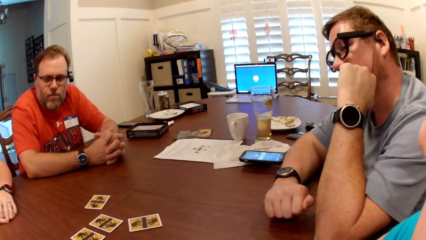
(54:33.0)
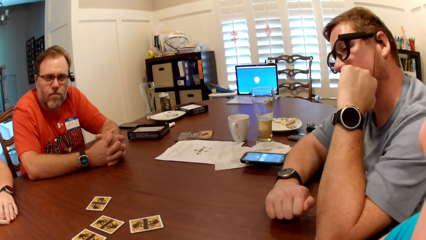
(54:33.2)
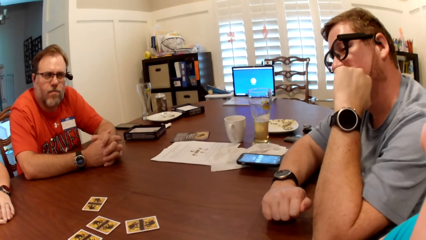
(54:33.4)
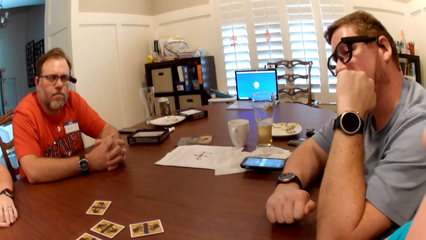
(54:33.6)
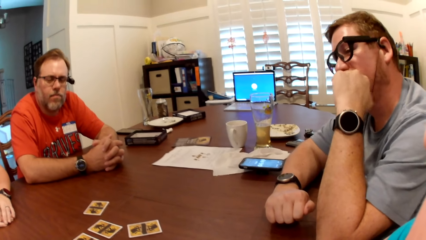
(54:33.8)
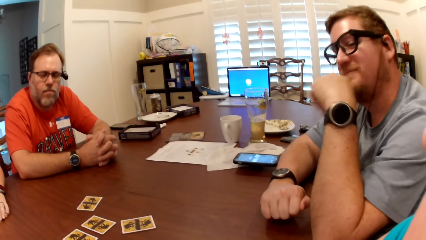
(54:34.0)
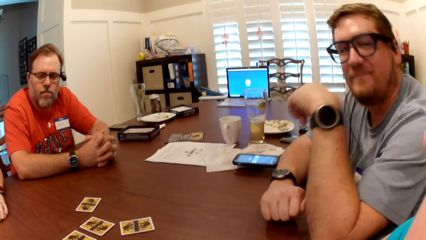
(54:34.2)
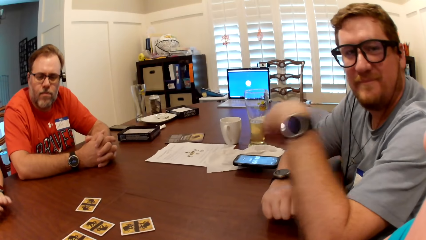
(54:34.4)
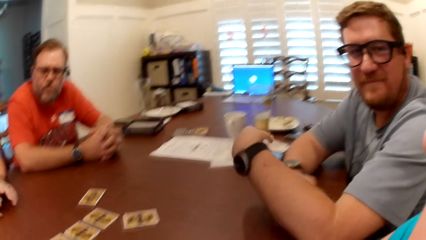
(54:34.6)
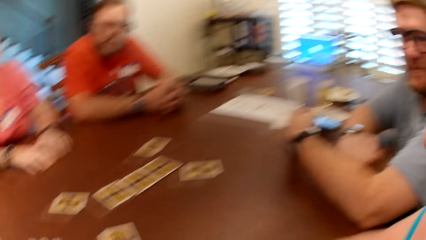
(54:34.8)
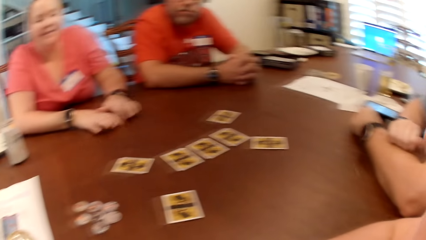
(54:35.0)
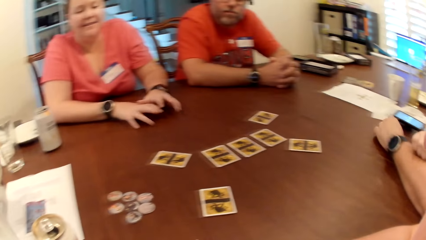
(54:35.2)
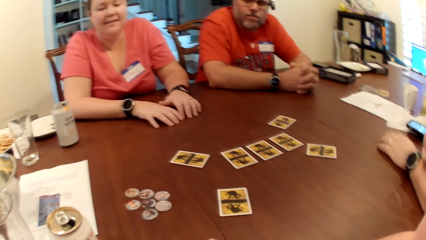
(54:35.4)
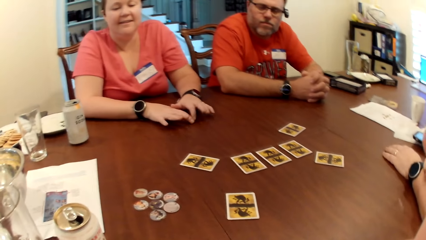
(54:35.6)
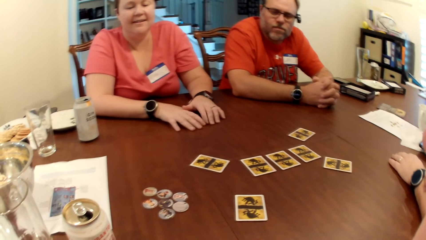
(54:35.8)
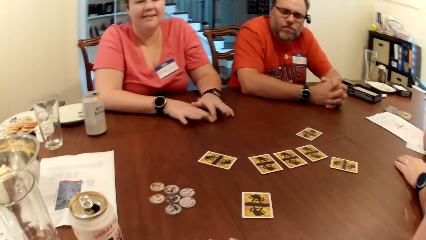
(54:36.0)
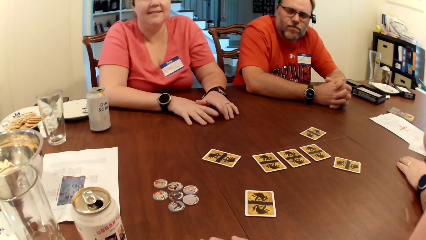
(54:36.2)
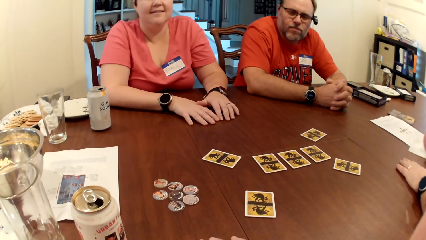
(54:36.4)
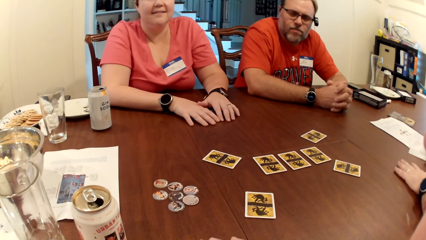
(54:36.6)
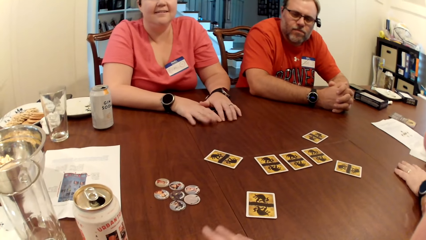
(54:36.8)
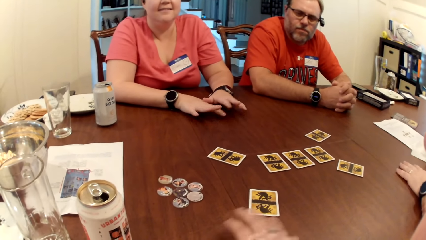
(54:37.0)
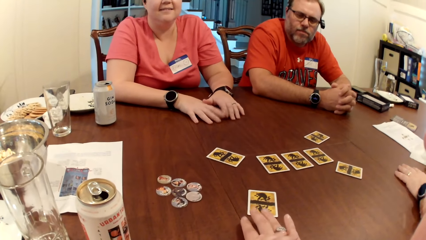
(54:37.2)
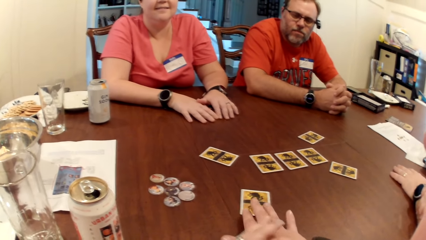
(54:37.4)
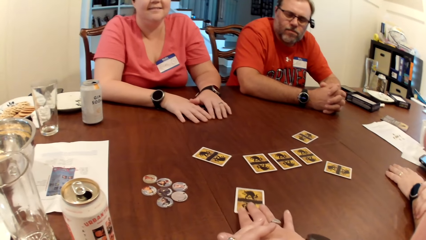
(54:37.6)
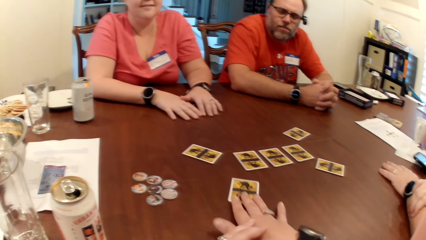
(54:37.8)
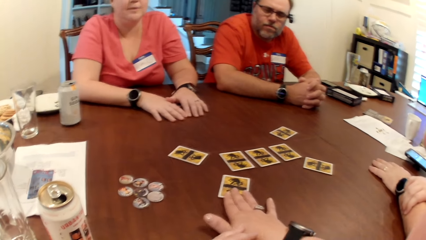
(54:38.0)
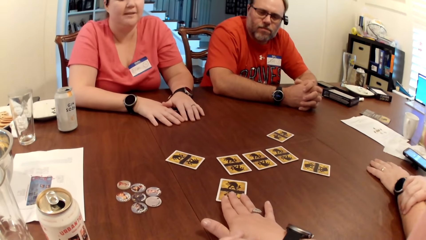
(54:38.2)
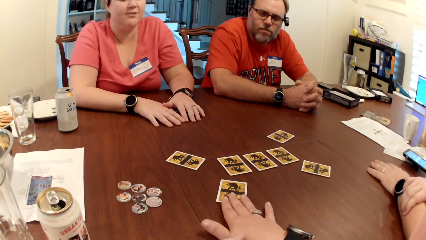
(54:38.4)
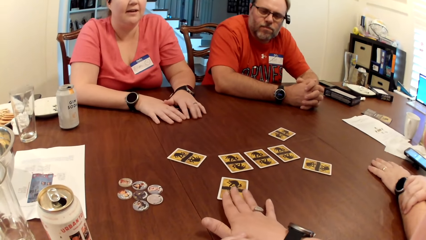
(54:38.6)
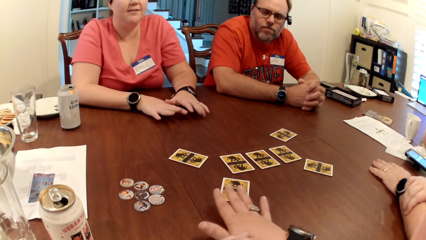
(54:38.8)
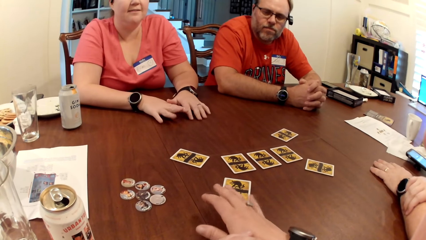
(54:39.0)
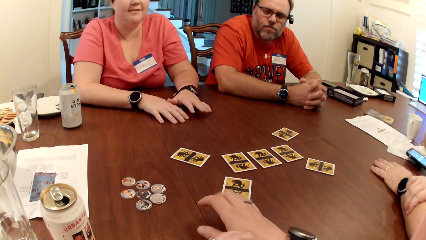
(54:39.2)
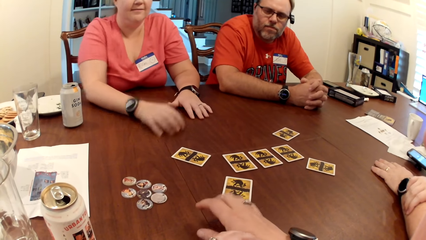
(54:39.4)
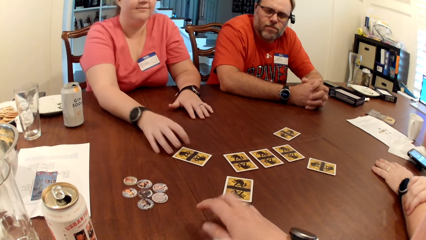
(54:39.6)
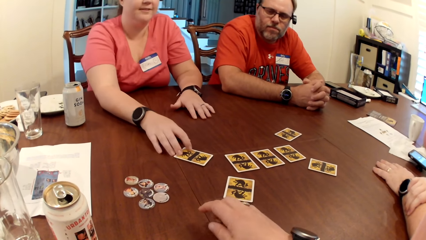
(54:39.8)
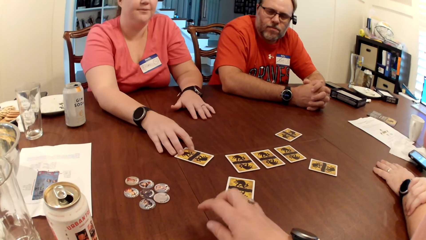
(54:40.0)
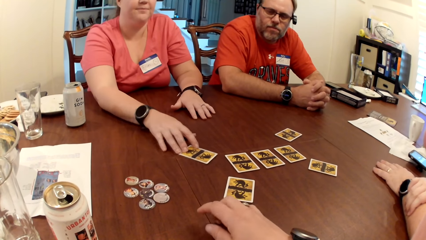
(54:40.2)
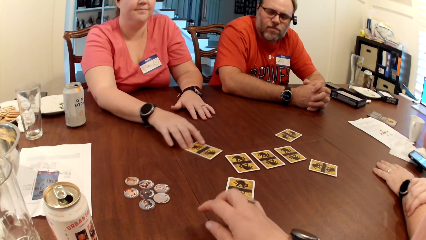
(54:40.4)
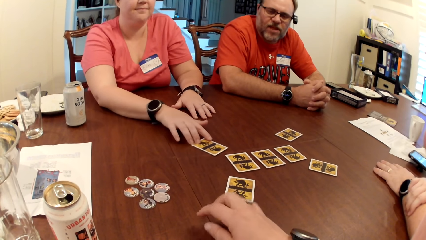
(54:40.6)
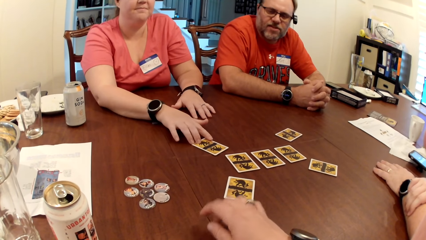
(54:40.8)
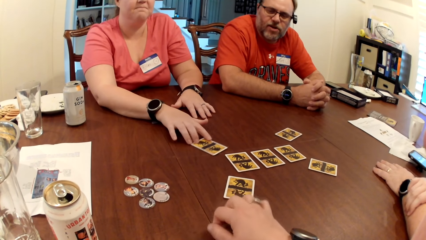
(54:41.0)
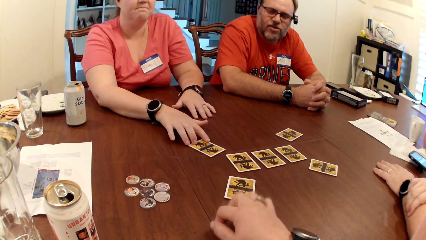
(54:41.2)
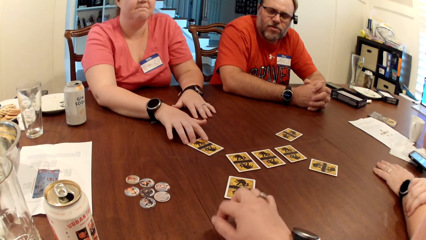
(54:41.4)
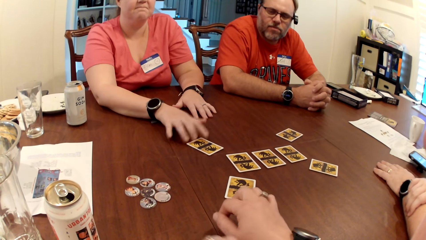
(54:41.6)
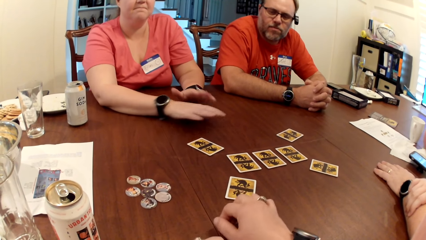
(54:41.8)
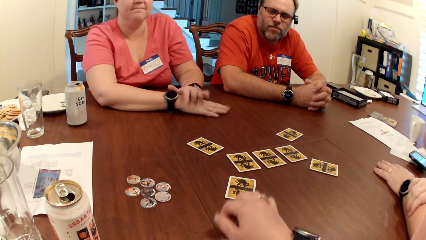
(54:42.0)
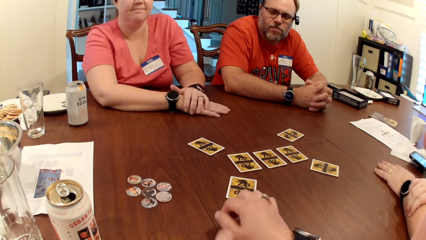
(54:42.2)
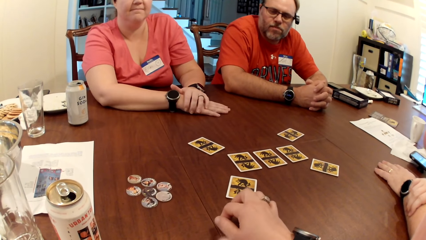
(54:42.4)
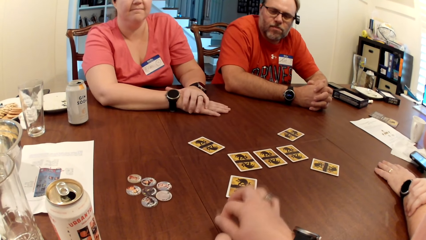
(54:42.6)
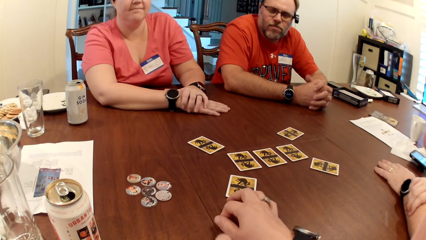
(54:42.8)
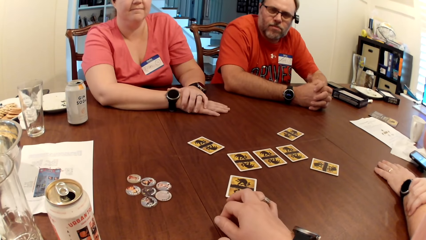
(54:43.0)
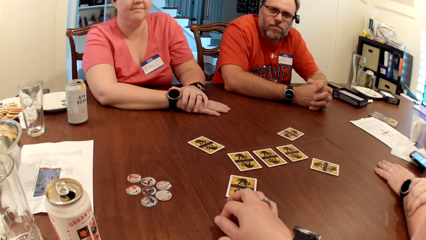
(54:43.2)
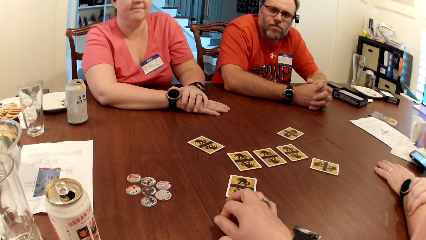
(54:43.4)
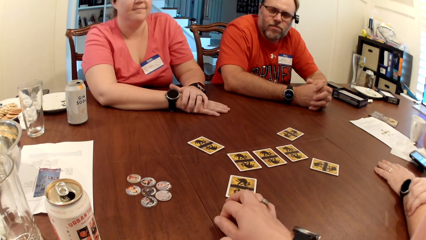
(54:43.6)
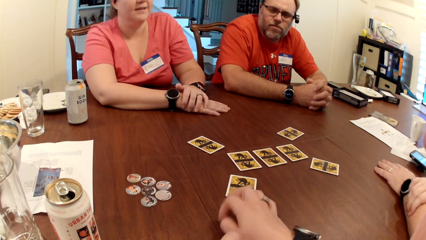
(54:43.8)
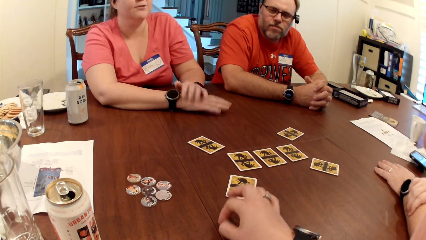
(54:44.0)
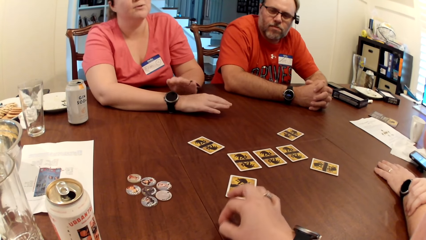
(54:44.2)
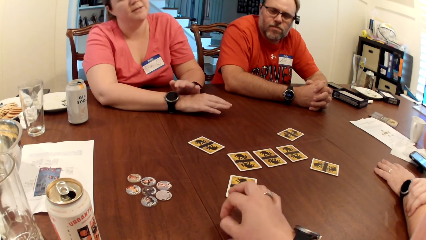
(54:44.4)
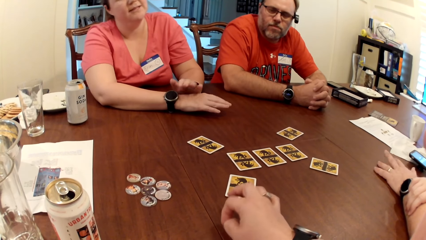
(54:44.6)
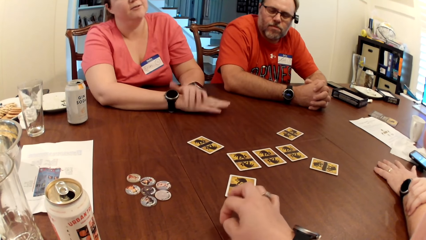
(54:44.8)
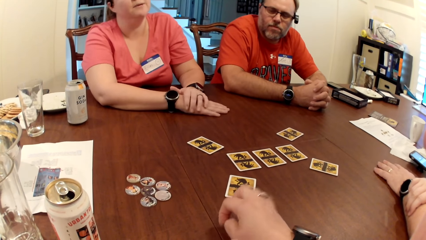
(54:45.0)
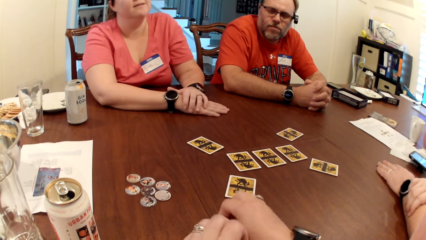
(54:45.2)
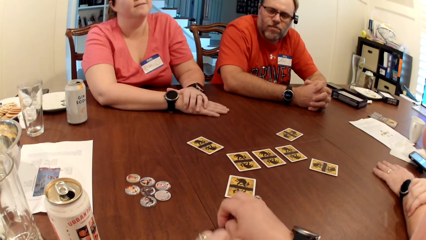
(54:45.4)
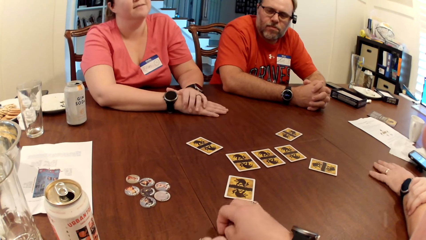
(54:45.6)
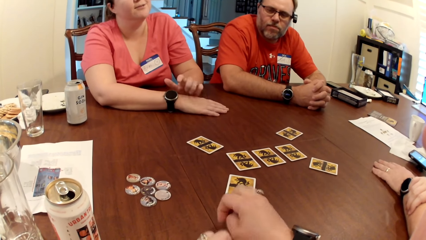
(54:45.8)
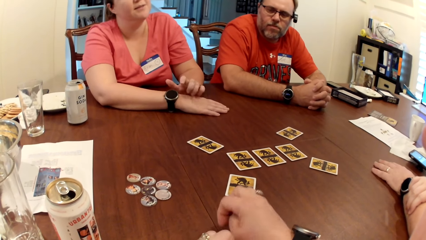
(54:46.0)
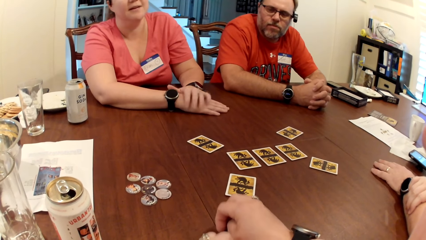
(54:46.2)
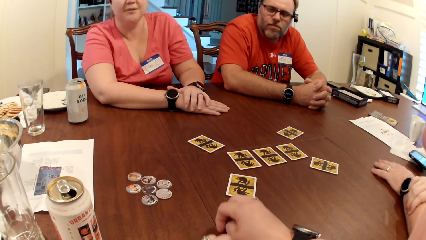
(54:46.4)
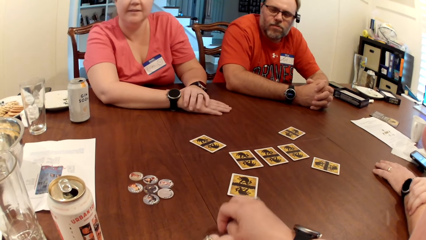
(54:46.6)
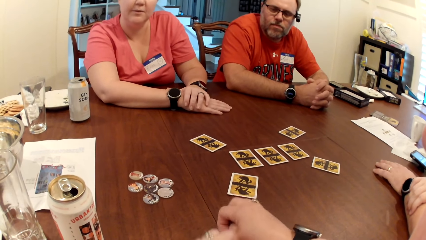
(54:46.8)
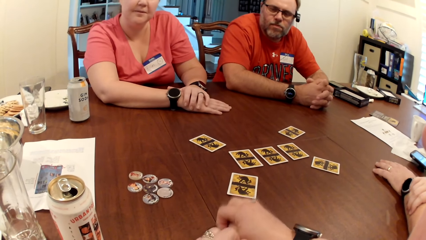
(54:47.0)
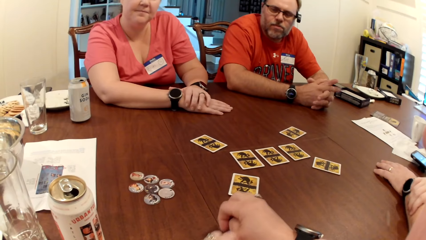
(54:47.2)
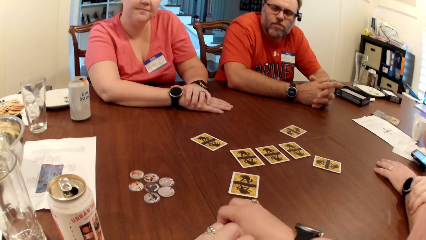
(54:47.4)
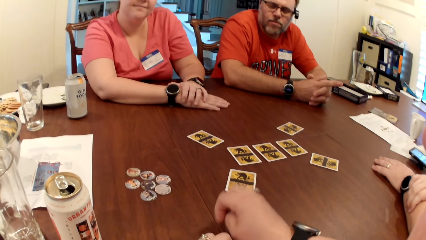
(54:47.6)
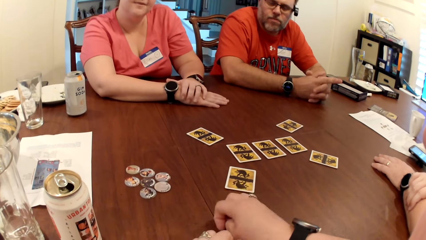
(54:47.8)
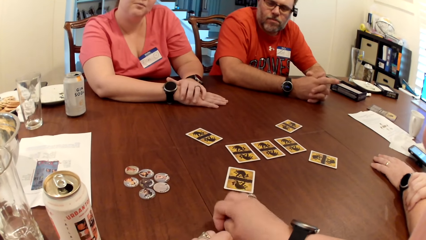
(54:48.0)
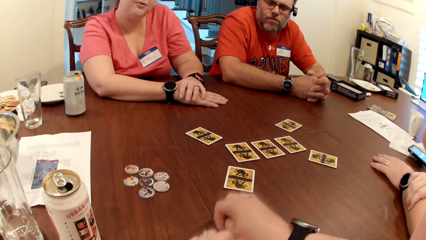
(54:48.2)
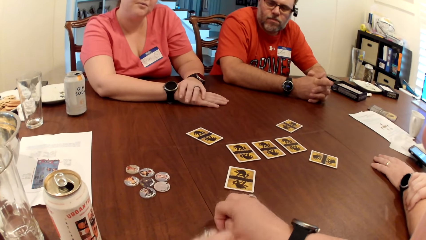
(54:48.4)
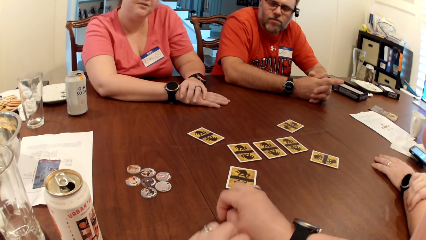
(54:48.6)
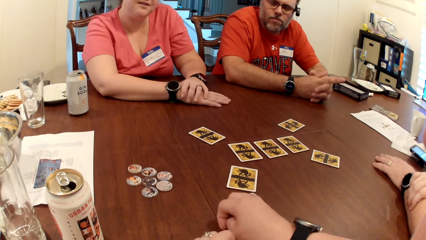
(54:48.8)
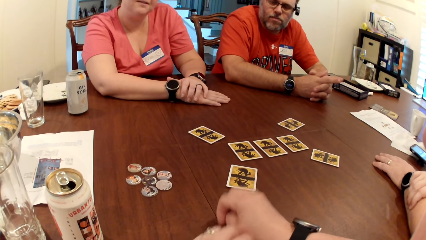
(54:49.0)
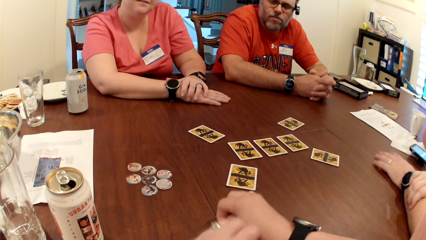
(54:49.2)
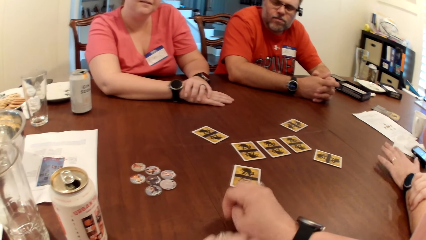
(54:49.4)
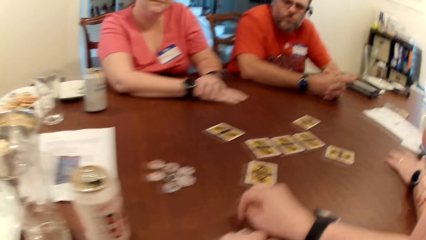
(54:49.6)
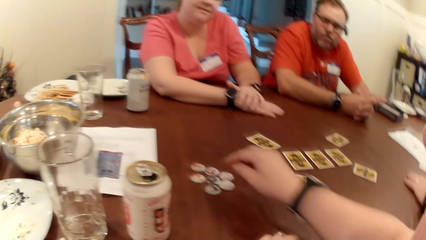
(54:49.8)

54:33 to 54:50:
The woman taps the table with her fingers. The camera wearer talks to colleagues. She shifts the card slightly on the table with her right hand. The woman shifts the card on the table with her right hand. A man talks to colleagues. The camera wearer taps the table with her right hand. She taps on the table again. The woman converses with the camera wearer, a man and another man.
